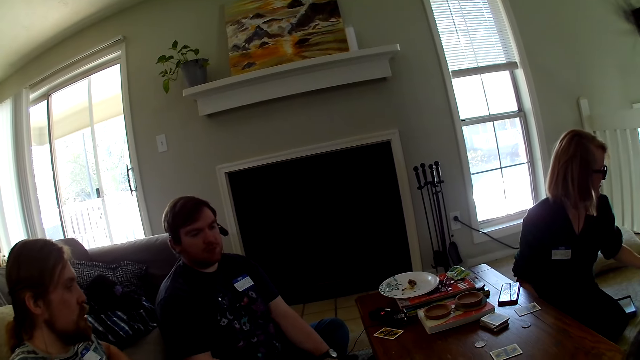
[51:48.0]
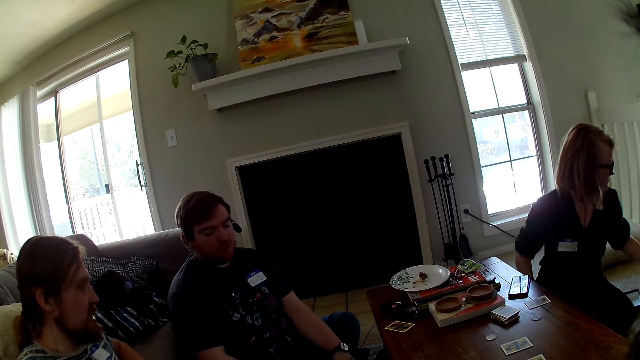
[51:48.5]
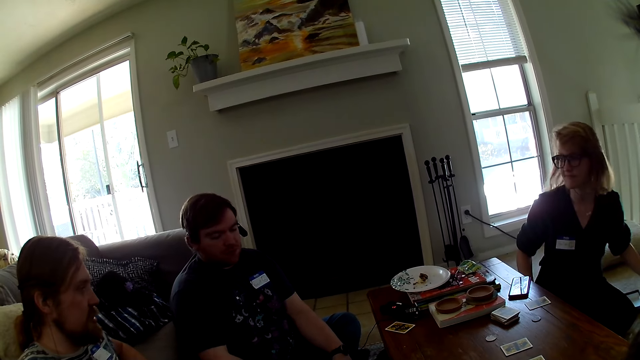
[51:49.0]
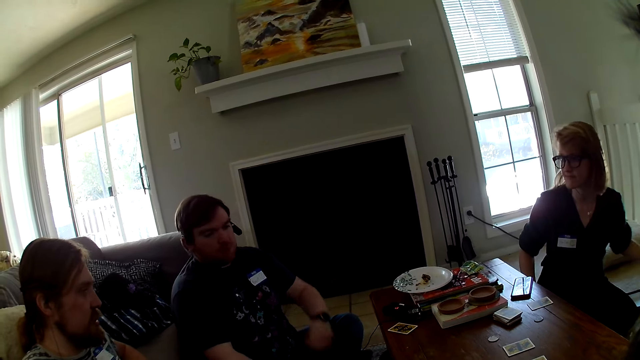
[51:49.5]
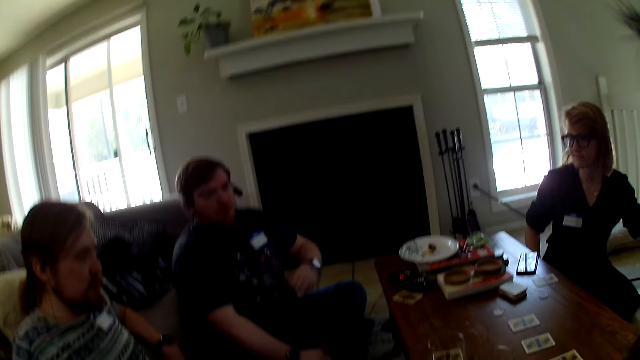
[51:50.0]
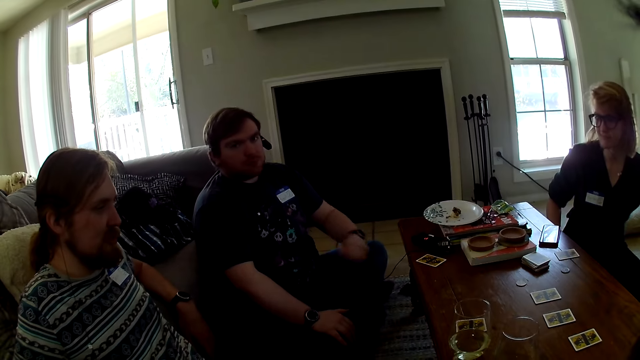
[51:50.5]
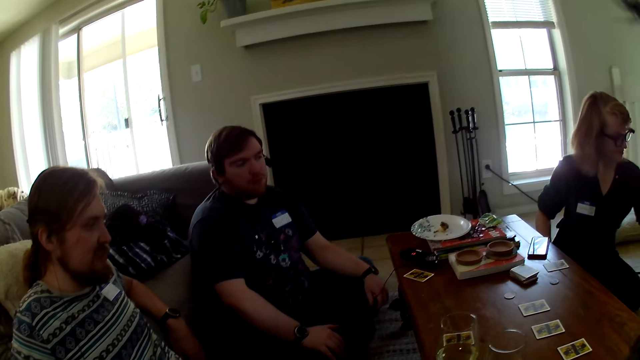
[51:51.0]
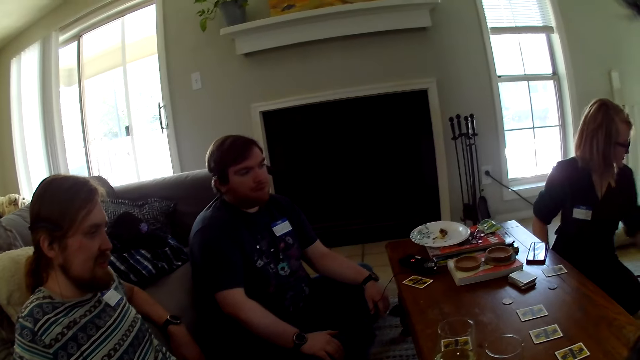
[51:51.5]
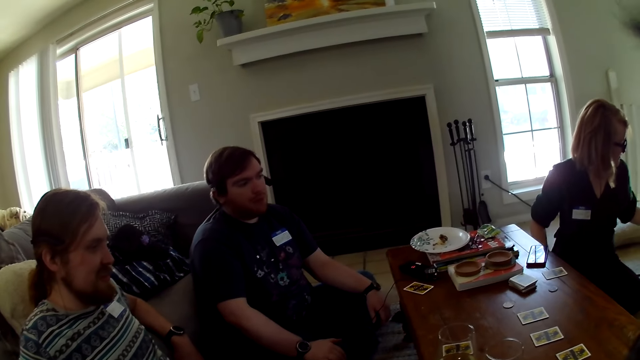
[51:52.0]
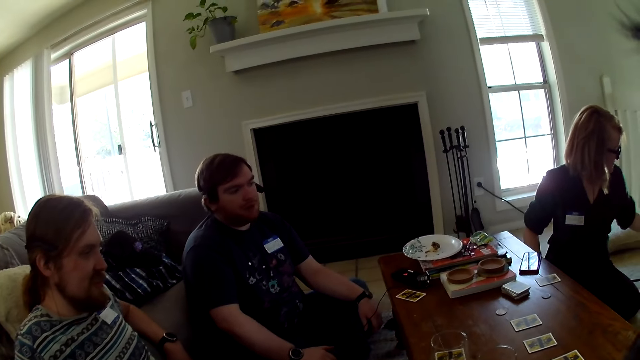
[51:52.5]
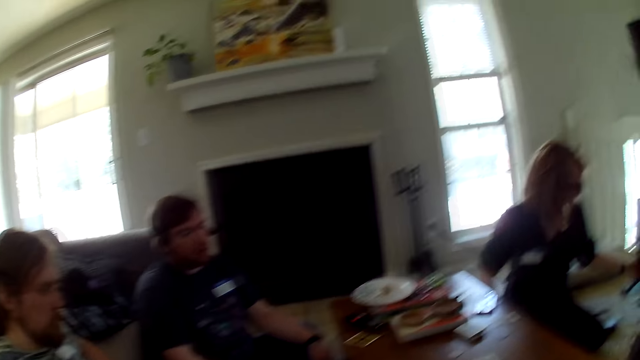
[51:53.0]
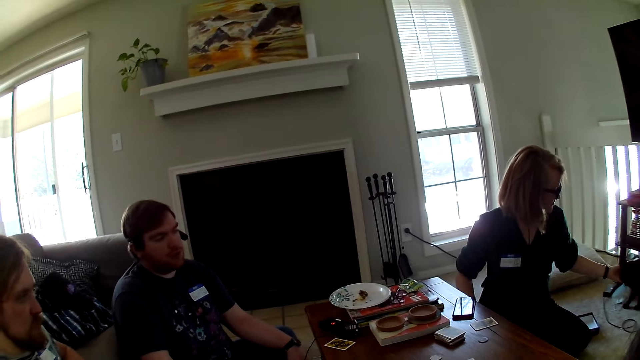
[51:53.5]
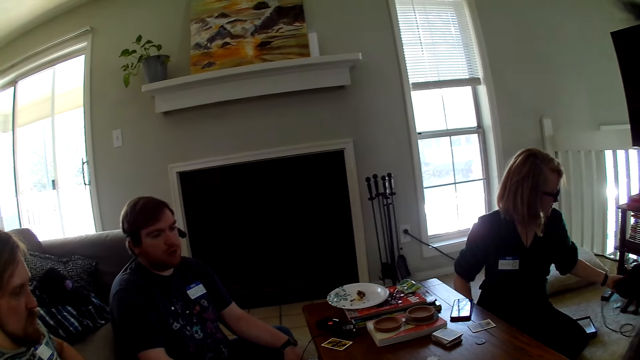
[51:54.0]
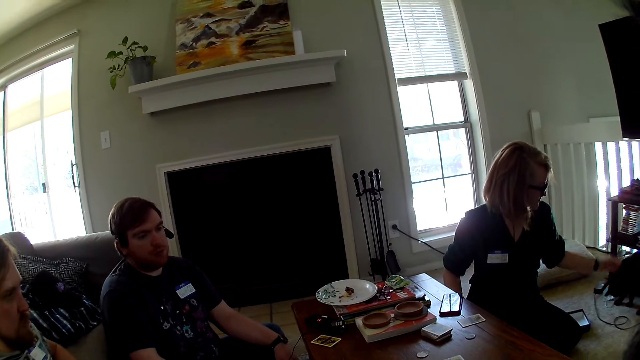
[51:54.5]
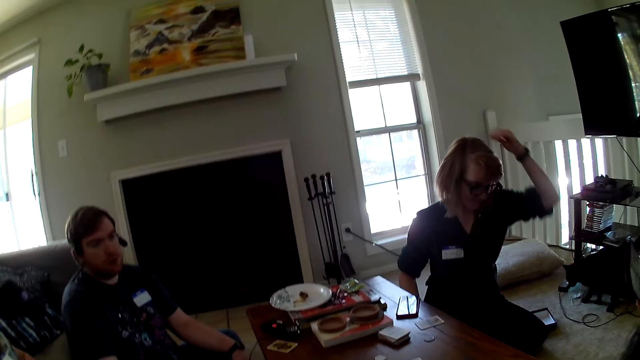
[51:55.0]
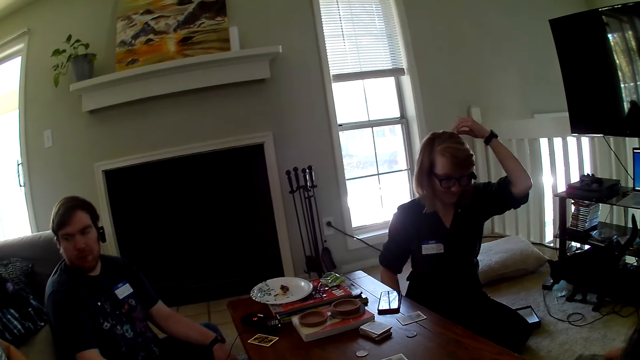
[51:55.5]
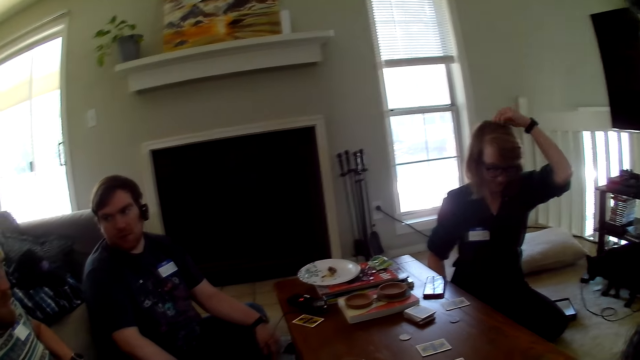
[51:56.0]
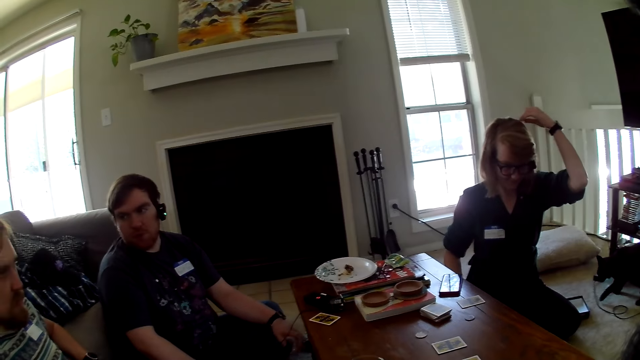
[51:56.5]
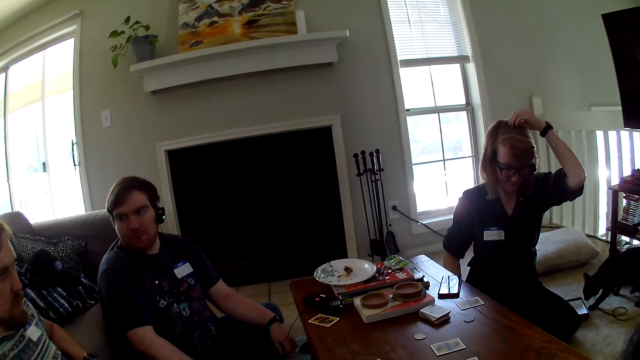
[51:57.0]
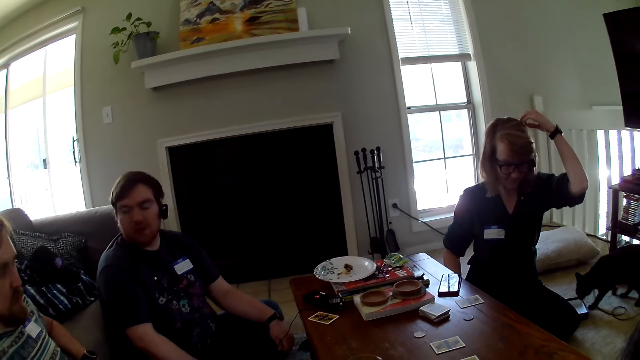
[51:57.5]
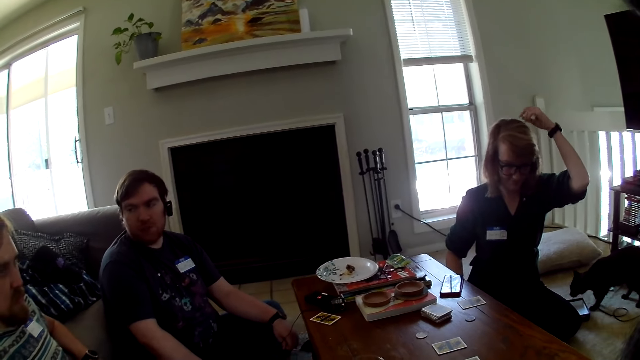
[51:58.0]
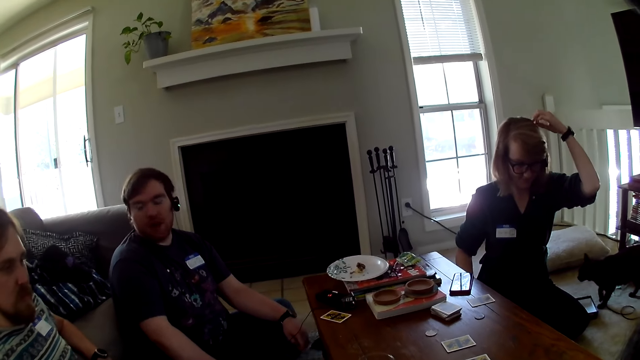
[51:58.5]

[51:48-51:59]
A person aligns his cloth. Another person holds a cat.

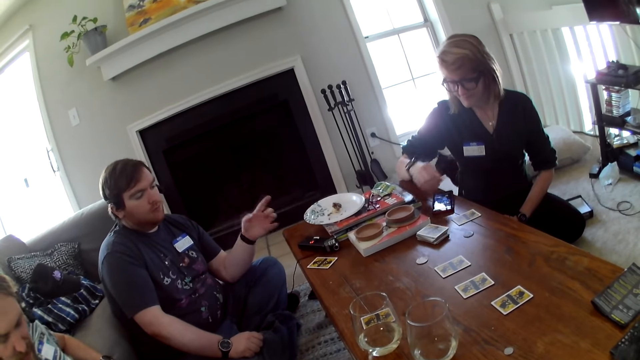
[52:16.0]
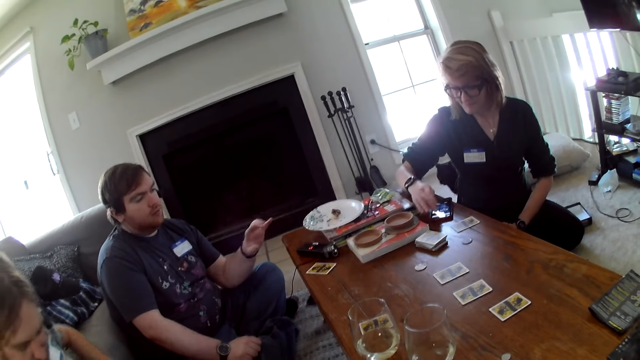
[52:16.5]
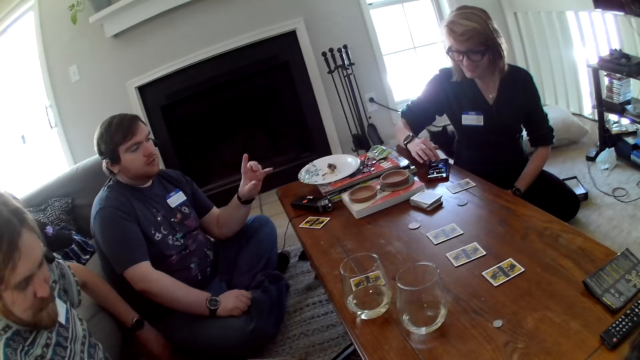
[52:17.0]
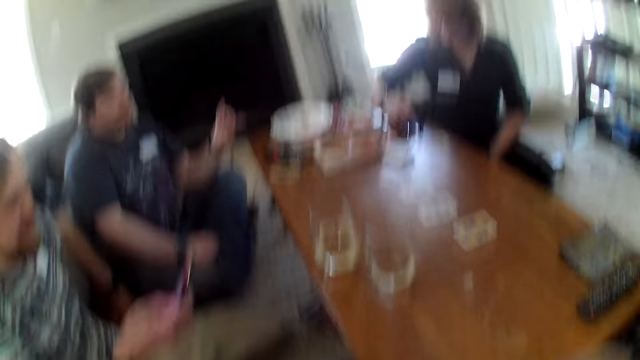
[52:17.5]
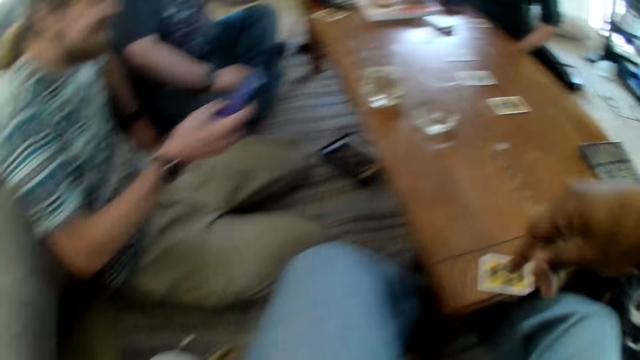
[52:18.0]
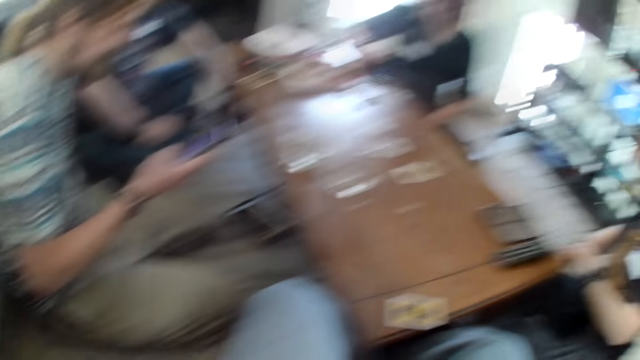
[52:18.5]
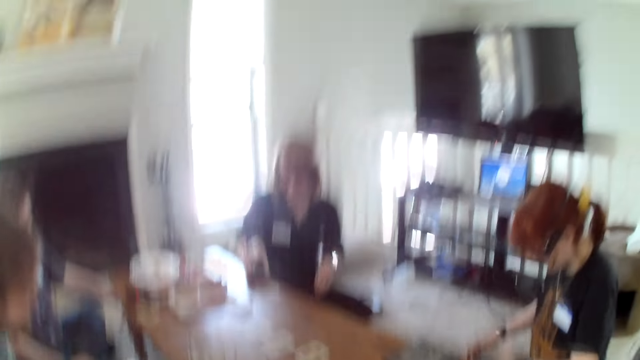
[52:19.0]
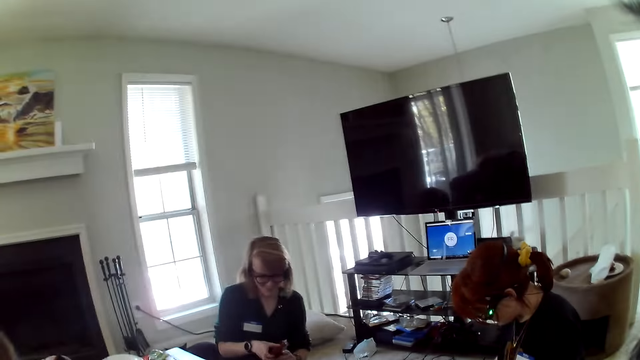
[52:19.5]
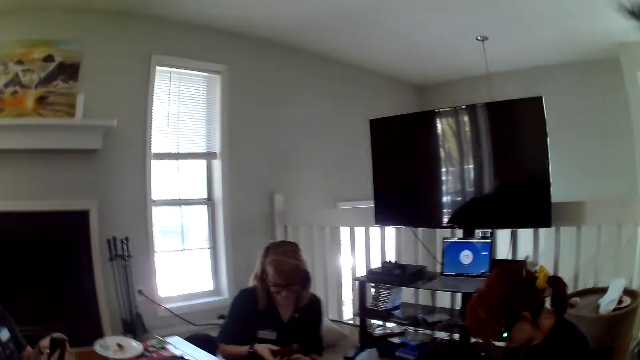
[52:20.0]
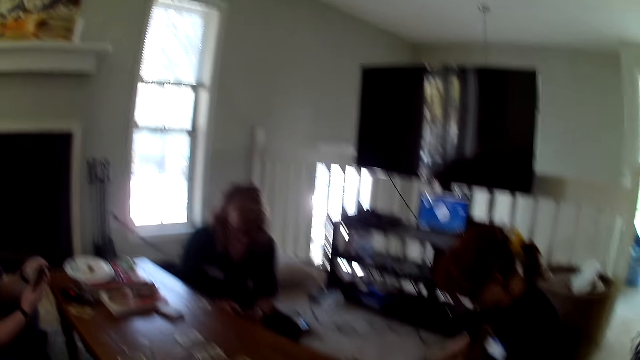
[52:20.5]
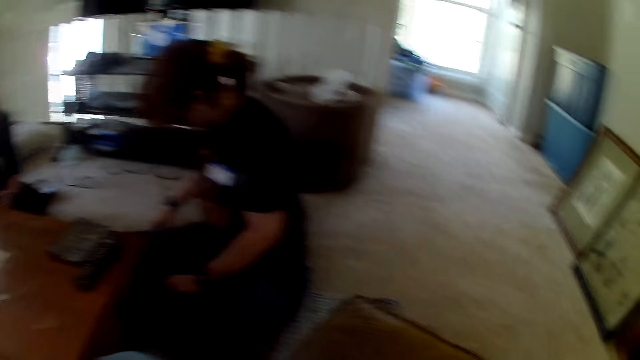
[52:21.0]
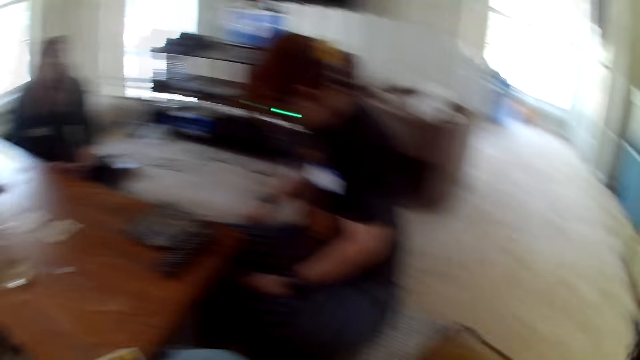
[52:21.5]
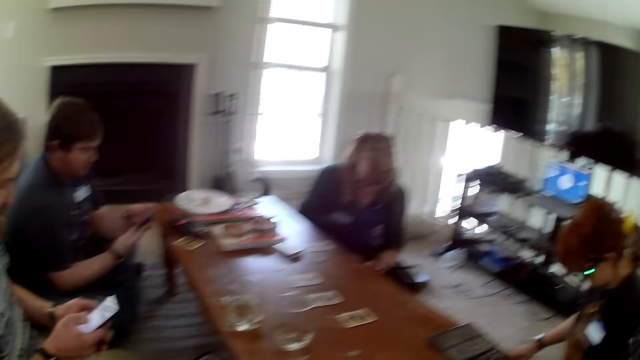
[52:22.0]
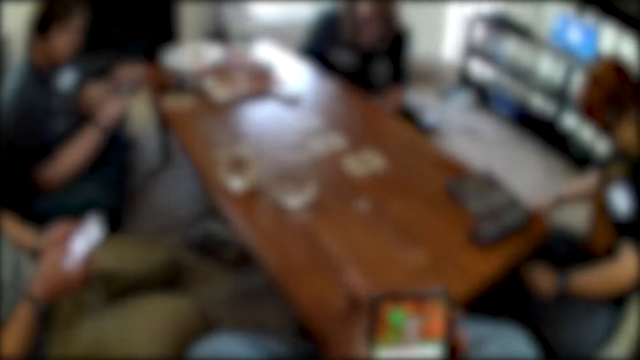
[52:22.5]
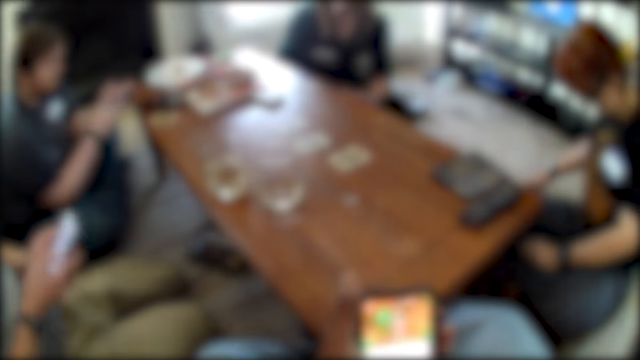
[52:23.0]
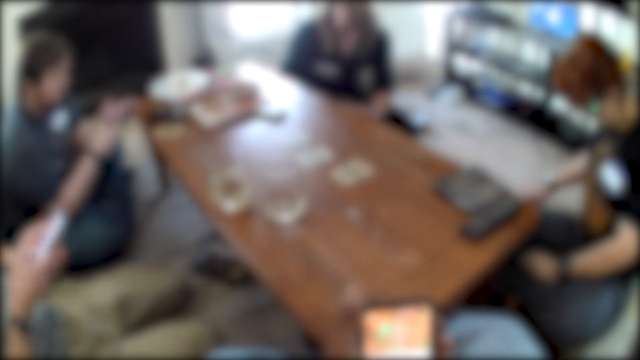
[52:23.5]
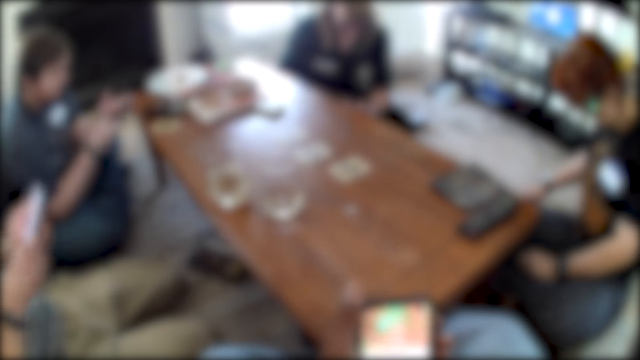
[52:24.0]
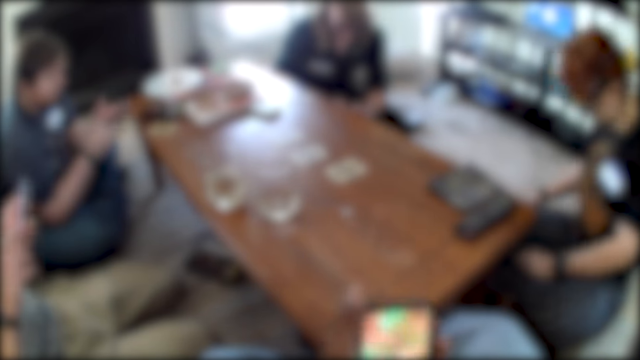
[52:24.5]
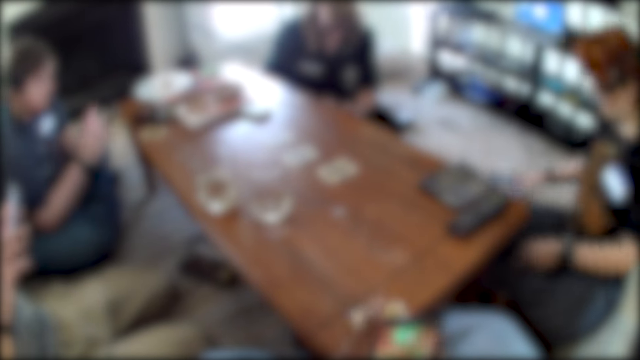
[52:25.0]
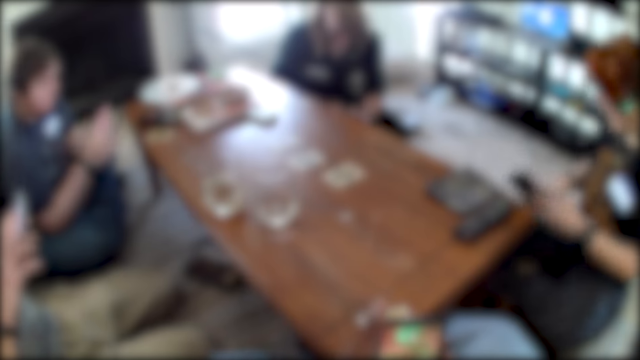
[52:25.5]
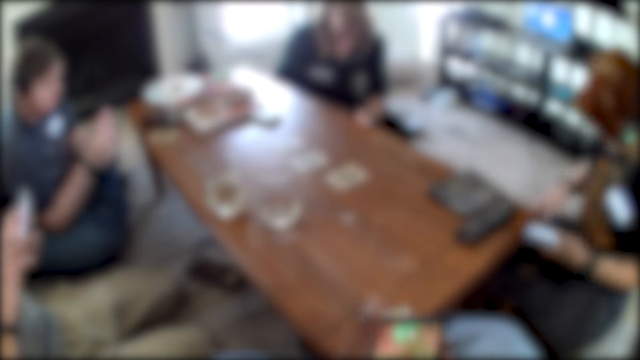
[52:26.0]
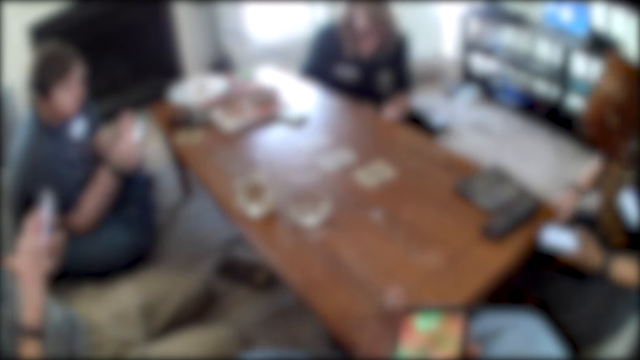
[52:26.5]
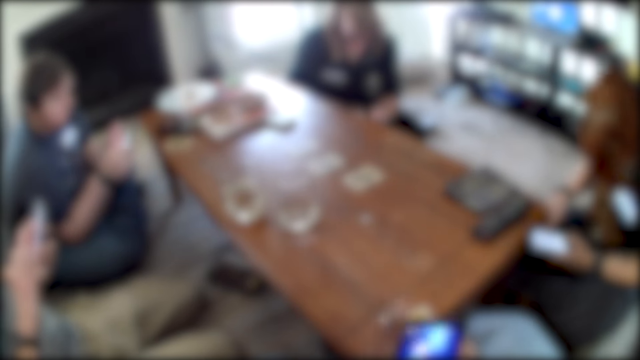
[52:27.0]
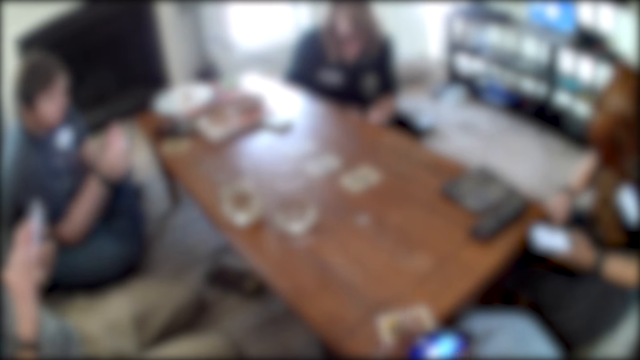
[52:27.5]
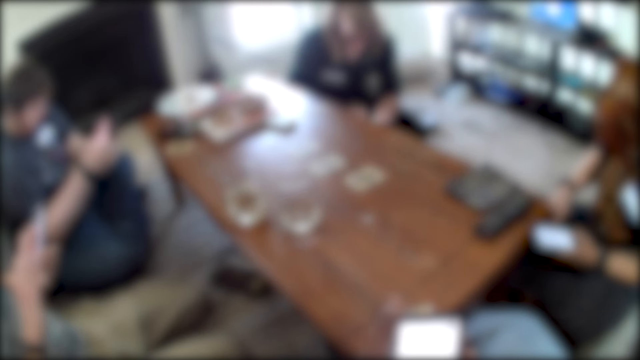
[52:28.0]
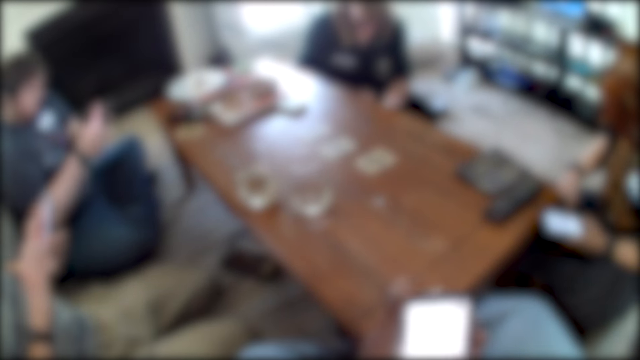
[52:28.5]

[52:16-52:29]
A person scrolls her phone. The person uses her phone. A man uses a phone. The camera wearer uses a phone. Another person uses a phone. A woman picks up a phone. The woman uses the phone.
